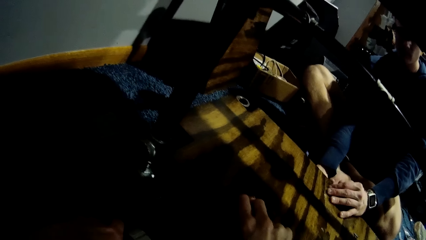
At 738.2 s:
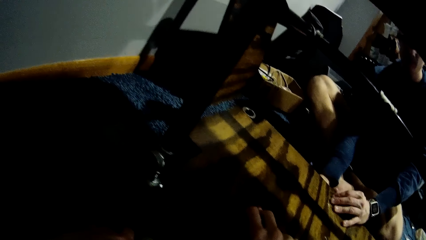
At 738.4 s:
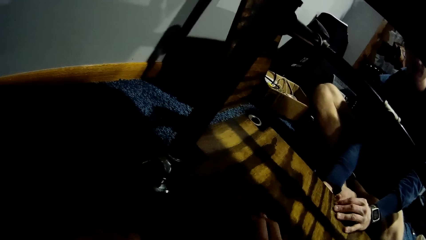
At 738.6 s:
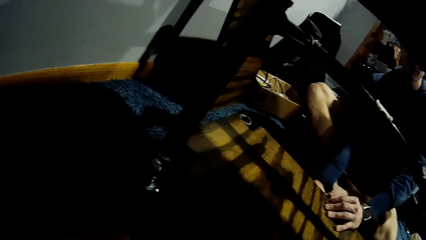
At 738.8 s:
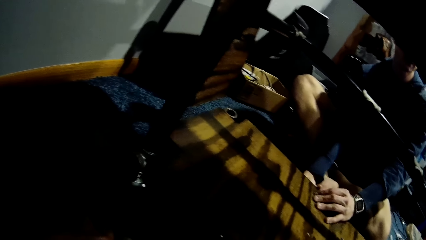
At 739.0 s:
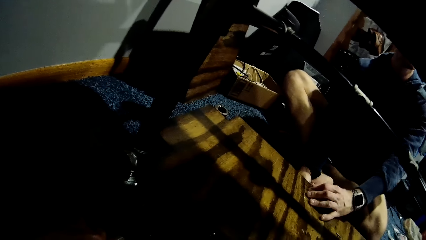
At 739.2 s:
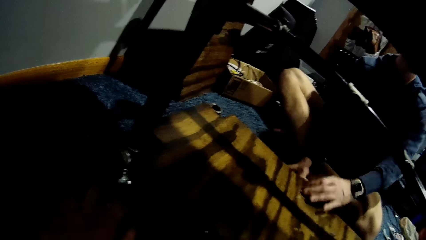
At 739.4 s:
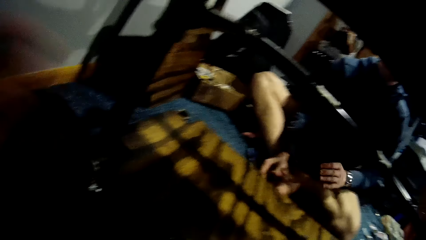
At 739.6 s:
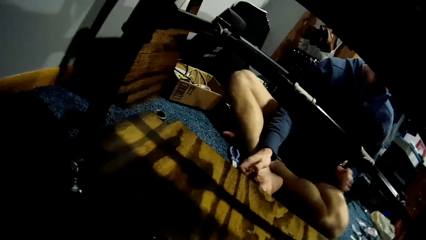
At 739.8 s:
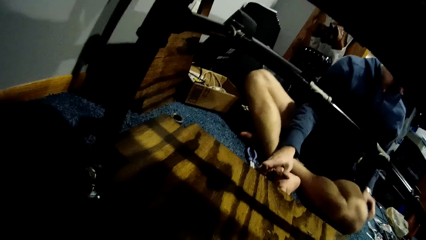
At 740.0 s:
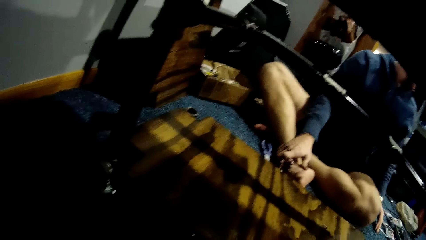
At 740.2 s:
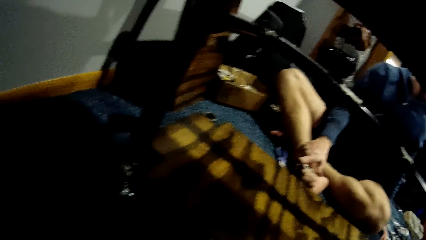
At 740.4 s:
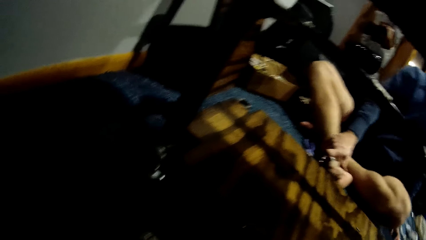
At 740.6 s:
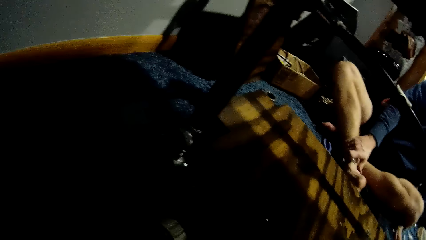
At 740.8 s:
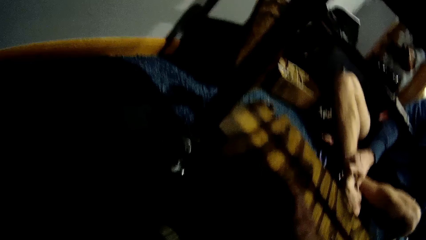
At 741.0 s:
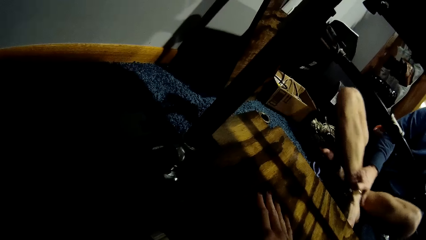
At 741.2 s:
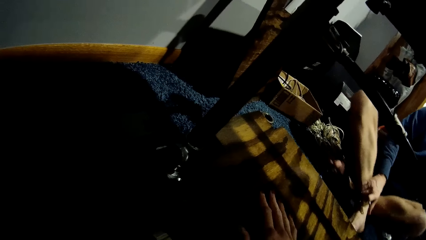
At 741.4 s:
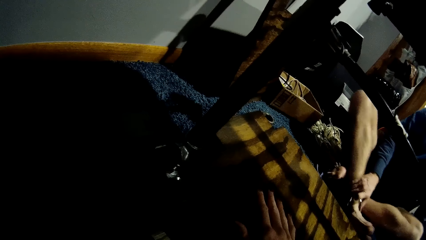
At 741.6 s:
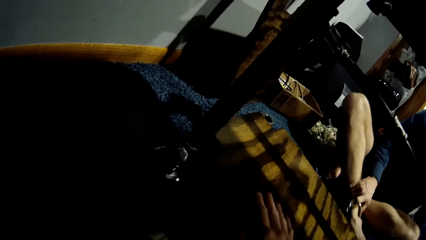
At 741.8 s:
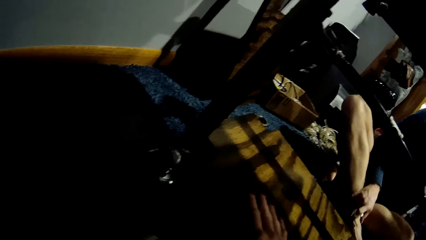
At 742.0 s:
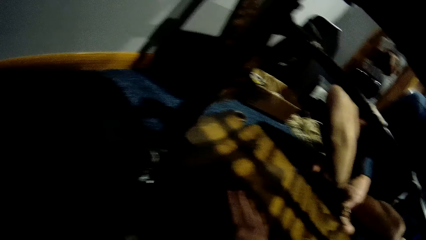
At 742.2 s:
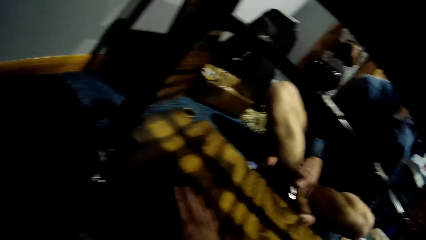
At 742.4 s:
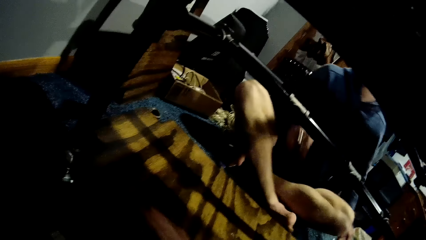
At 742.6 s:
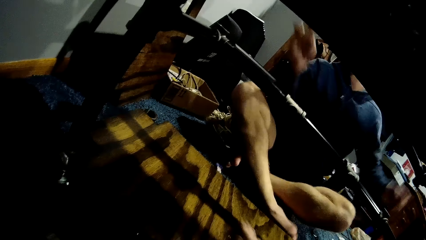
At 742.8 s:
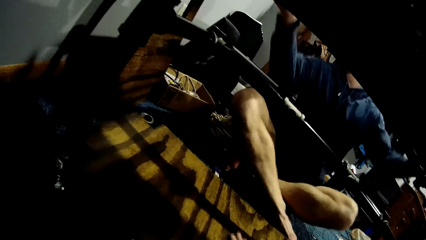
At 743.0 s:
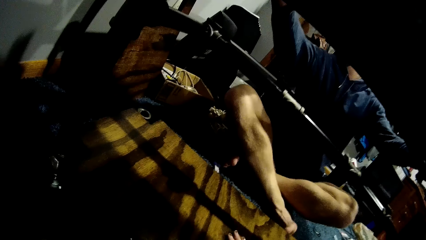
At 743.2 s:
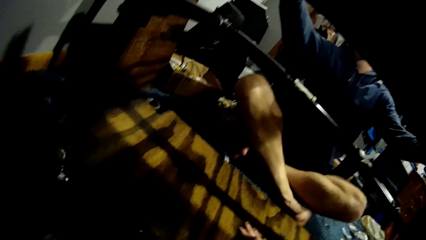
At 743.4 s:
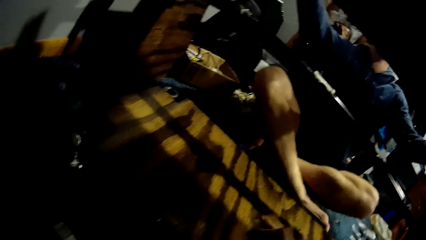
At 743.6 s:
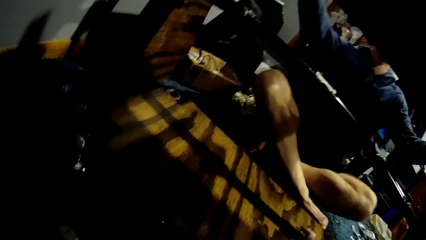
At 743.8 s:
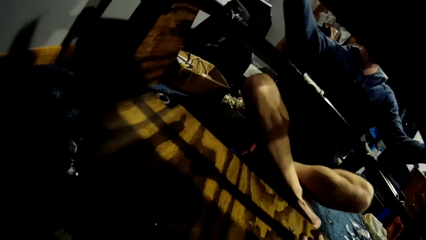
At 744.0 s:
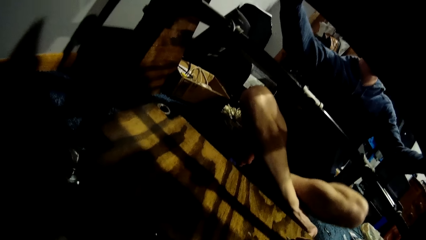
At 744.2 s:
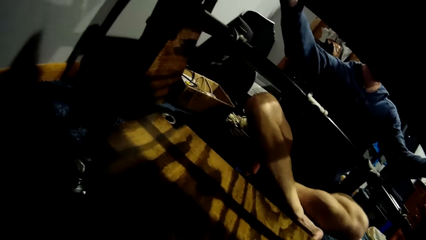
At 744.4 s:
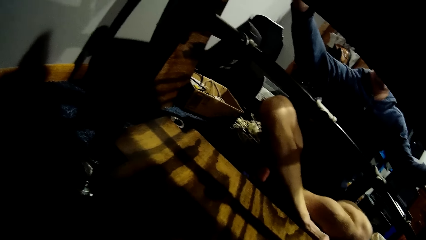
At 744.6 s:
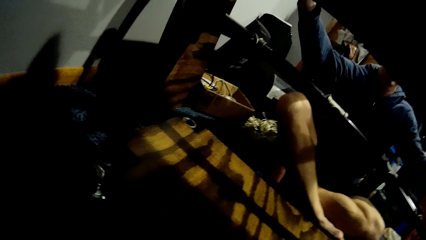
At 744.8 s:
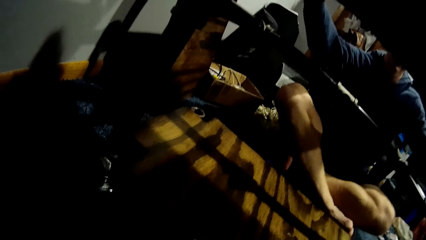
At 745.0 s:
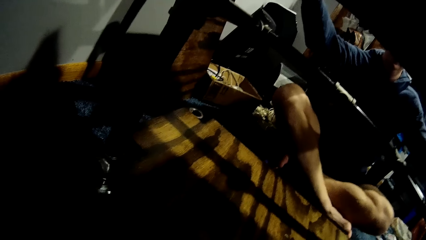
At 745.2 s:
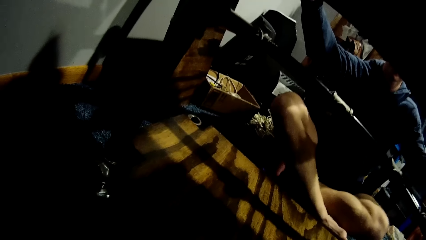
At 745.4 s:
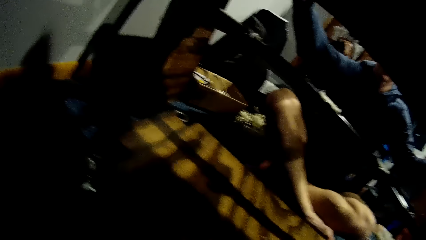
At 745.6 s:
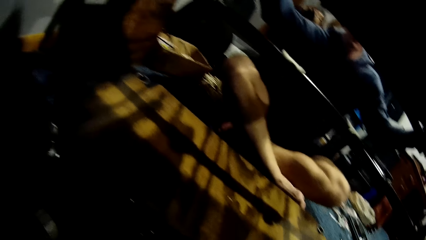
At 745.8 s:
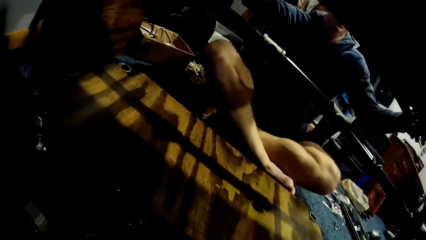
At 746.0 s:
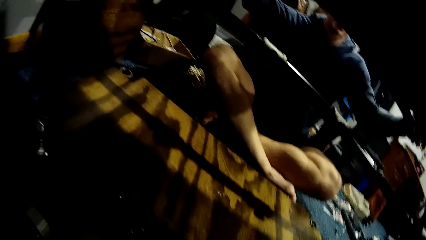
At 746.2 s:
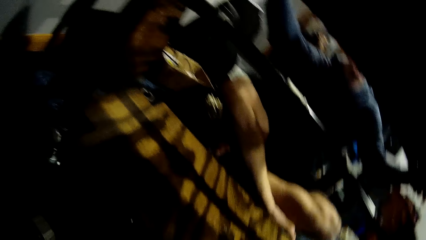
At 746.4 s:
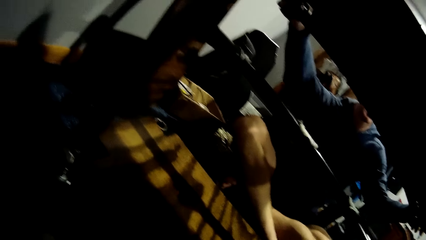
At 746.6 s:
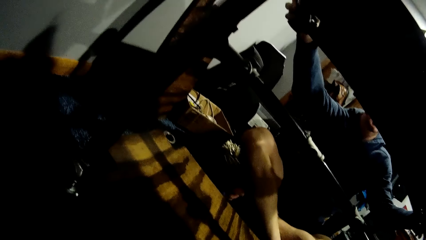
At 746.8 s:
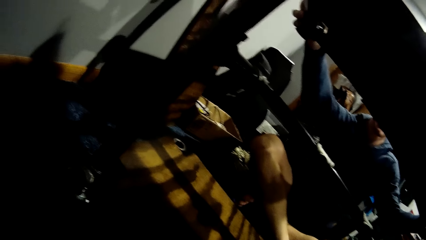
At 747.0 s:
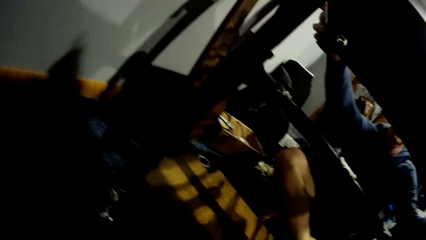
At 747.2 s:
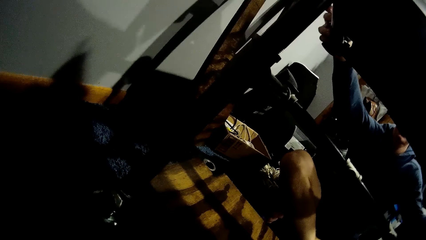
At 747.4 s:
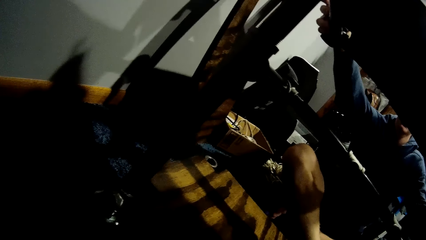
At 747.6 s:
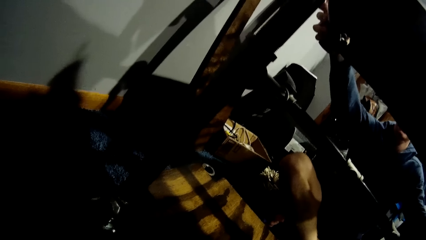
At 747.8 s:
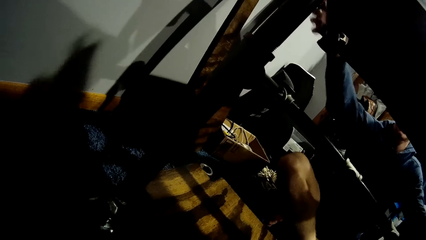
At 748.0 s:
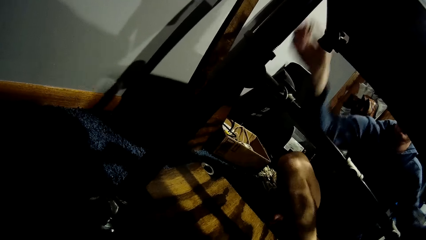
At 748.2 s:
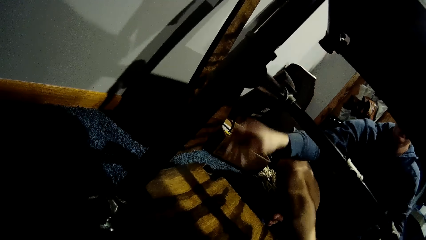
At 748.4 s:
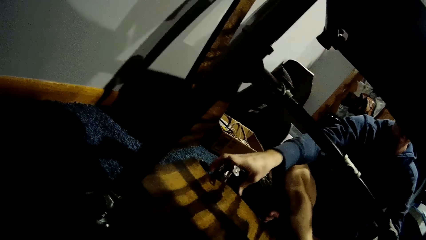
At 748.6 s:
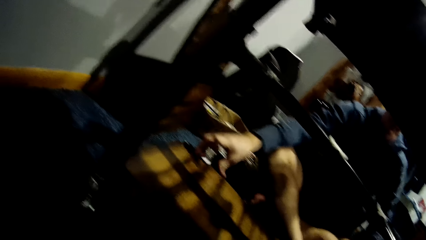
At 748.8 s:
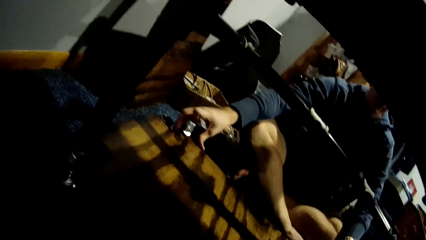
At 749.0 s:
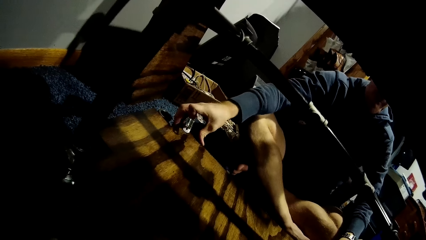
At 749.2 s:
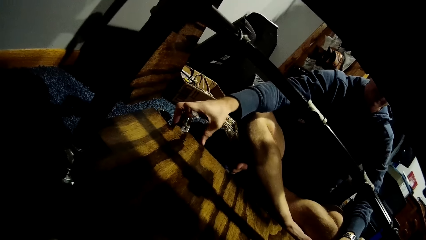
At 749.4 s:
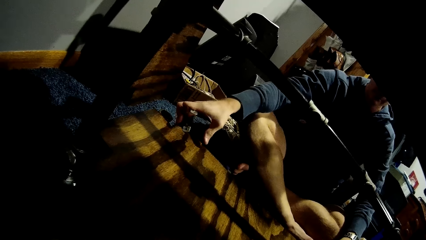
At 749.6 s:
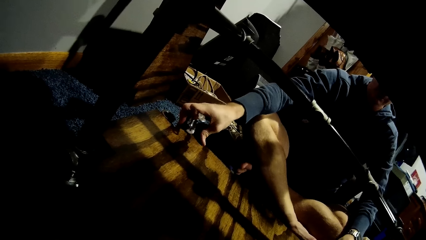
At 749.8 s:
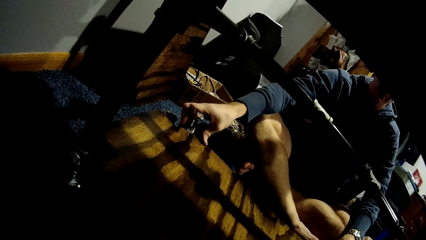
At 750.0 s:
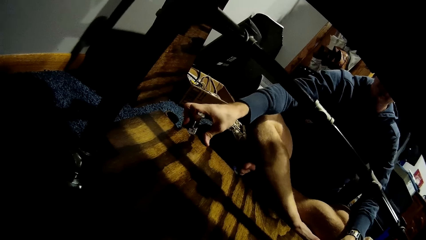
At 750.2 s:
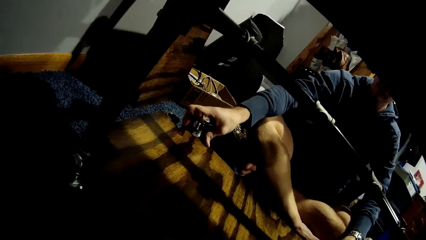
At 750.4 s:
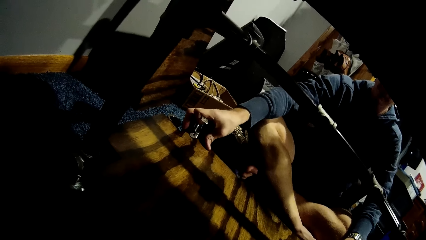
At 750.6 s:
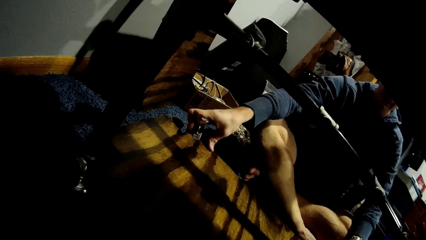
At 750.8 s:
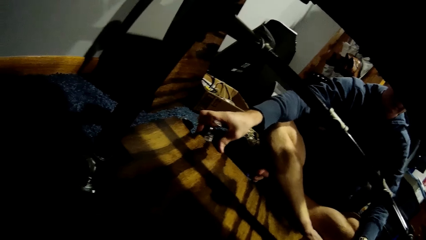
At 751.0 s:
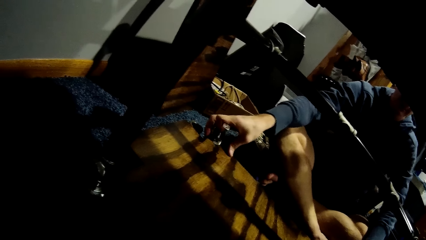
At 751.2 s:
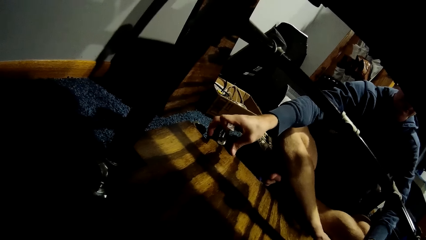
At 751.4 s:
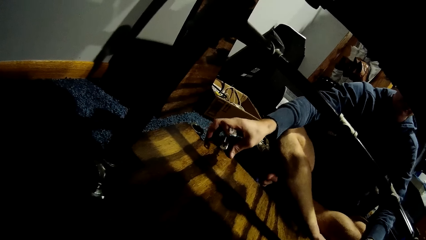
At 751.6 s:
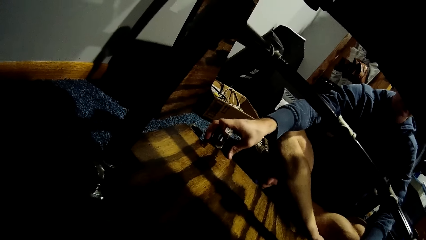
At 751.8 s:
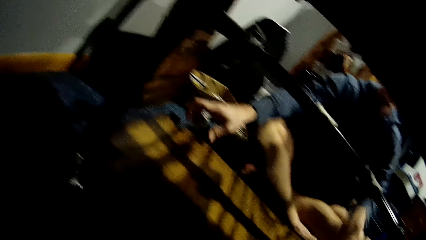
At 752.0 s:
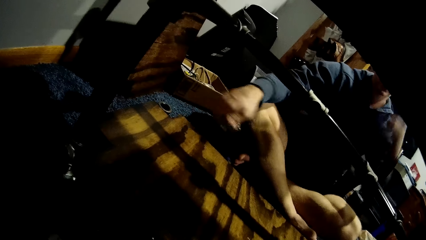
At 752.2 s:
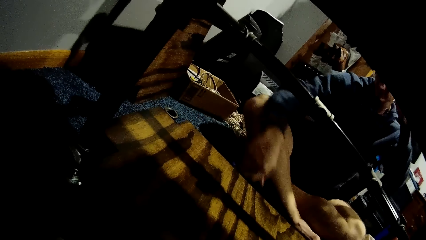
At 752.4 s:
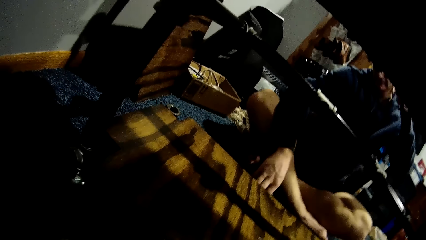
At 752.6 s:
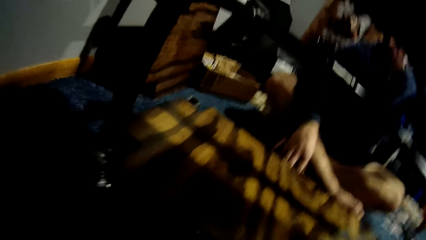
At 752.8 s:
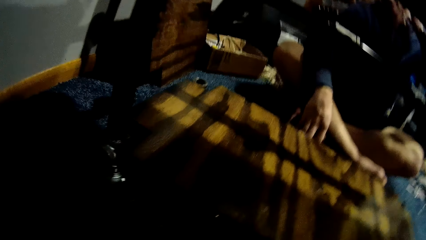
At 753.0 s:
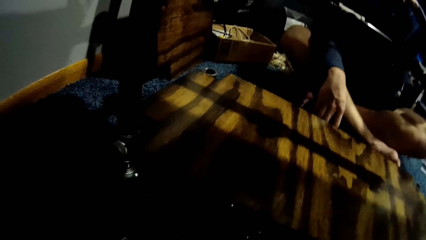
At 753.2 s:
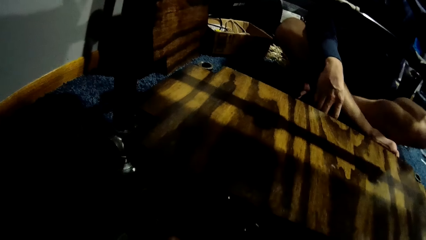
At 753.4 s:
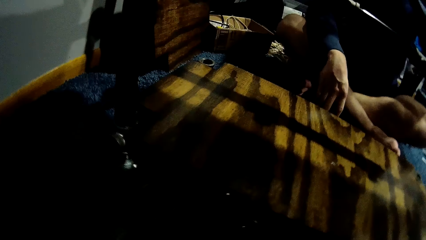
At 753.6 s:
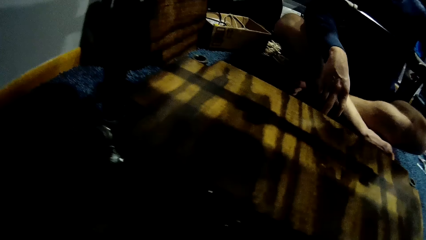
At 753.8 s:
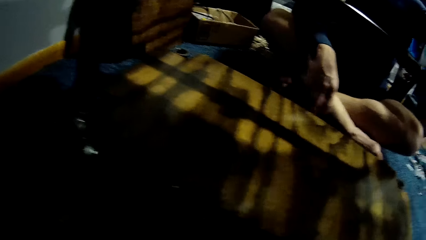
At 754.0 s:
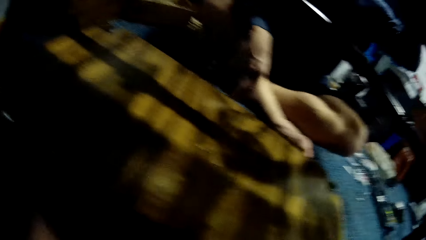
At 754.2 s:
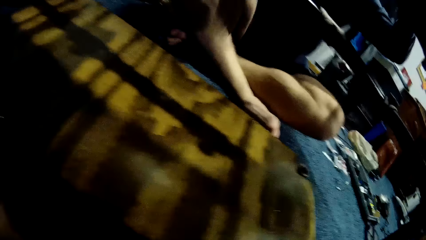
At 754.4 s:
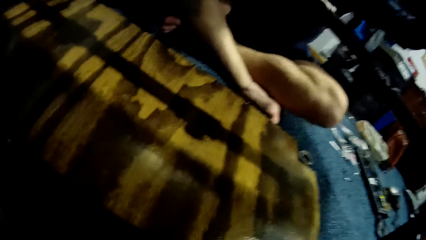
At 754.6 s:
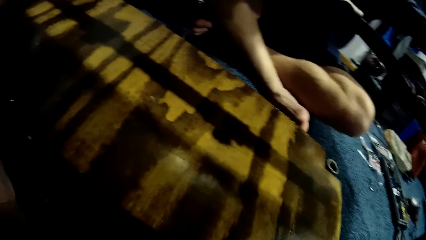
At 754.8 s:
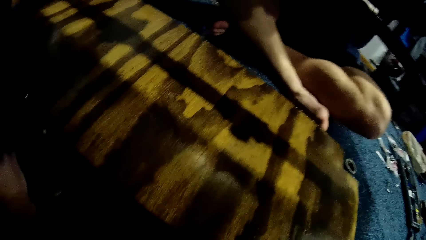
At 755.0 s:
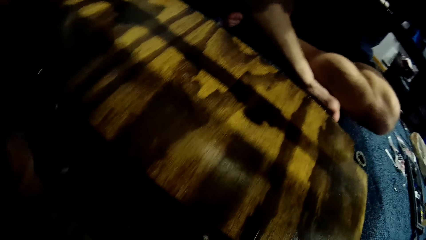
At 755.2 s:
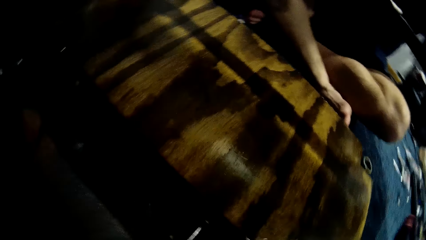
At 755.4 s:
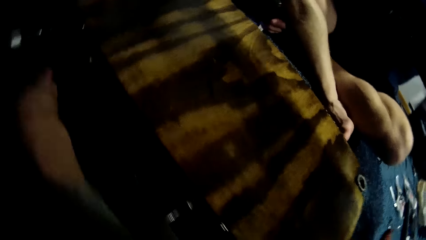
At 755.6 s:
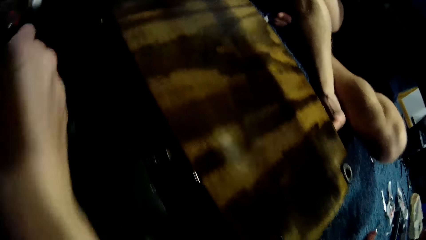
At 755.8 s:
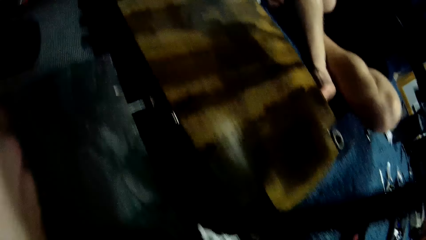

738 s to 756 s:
A man fixes the hinge and lifts the hands. The camera wearer interacts with the man. The man drops the hands, adjusts the wood on the car lift with both hands, examines the cardboard, and itches his hair with his left hand.
